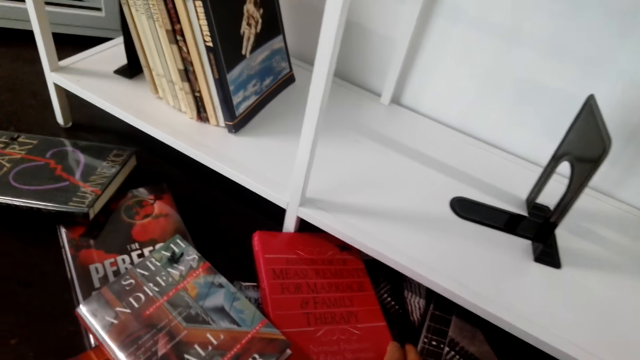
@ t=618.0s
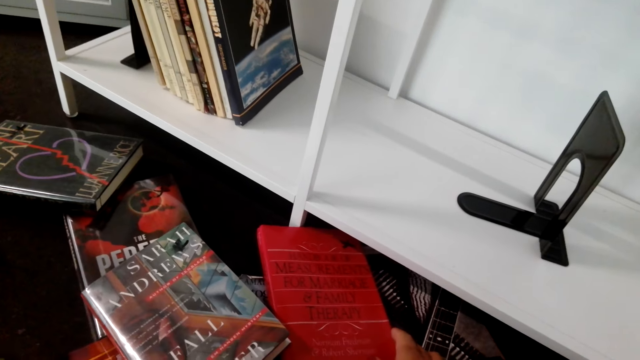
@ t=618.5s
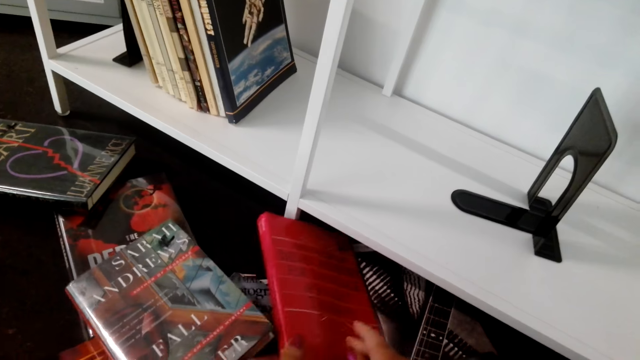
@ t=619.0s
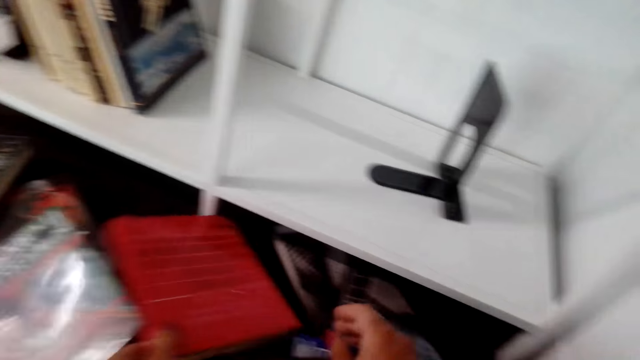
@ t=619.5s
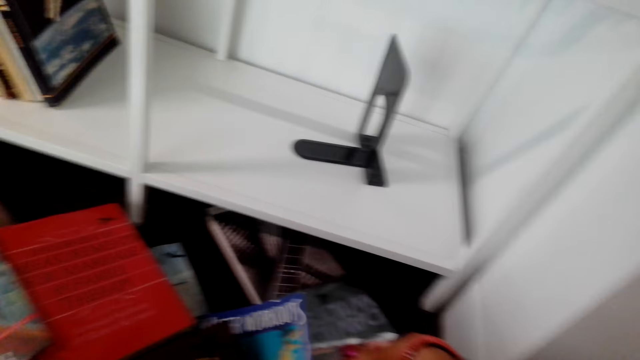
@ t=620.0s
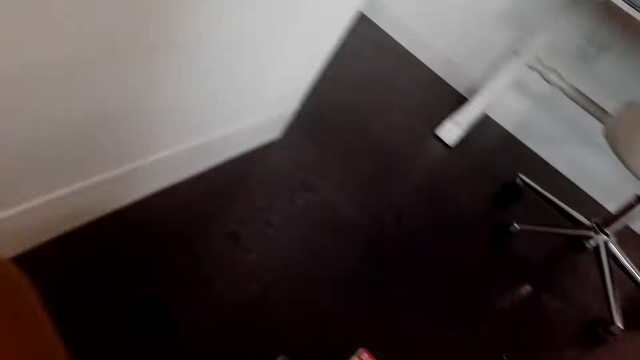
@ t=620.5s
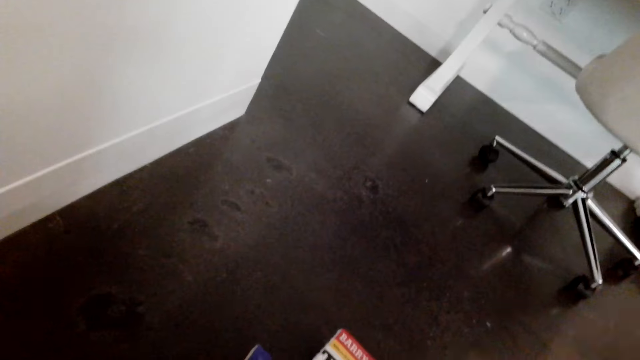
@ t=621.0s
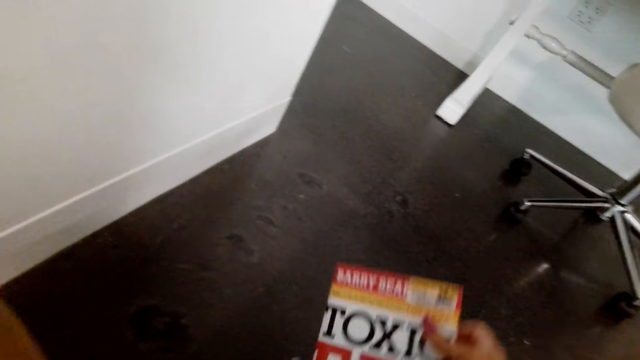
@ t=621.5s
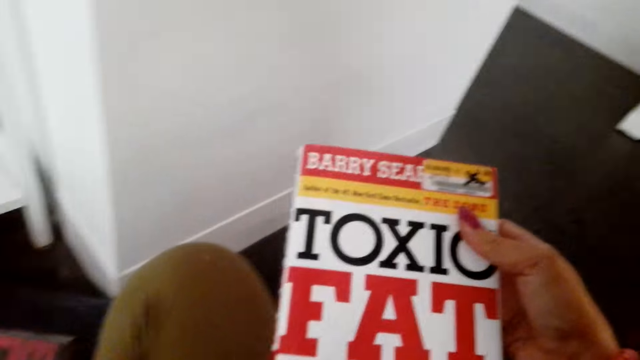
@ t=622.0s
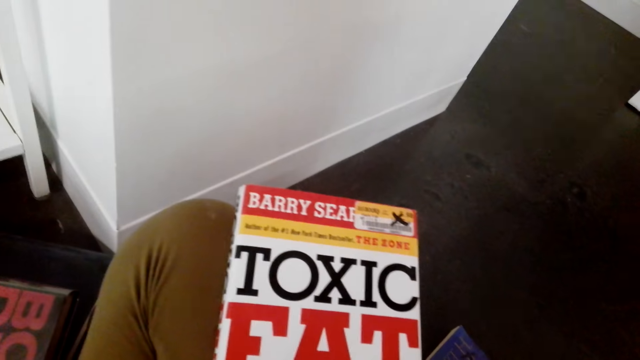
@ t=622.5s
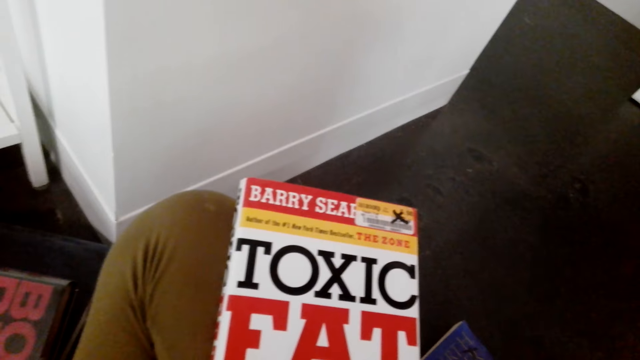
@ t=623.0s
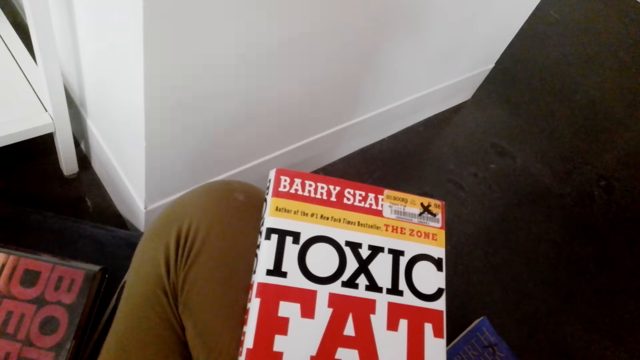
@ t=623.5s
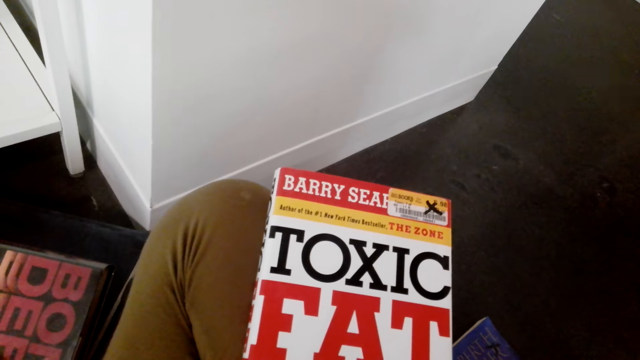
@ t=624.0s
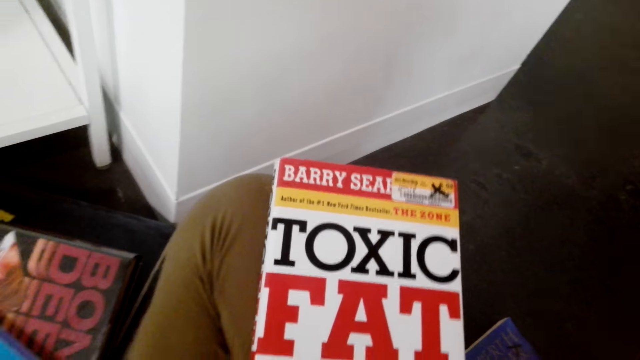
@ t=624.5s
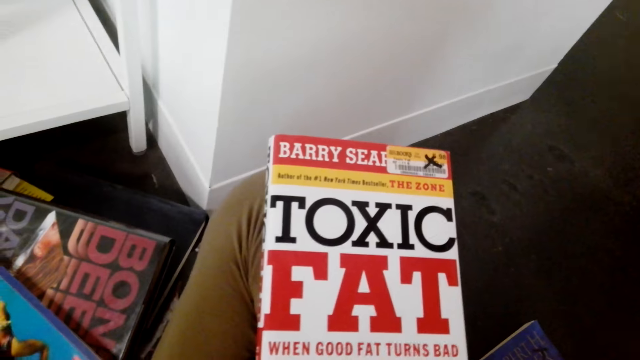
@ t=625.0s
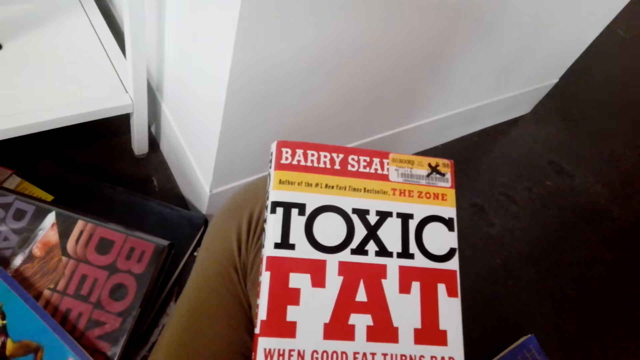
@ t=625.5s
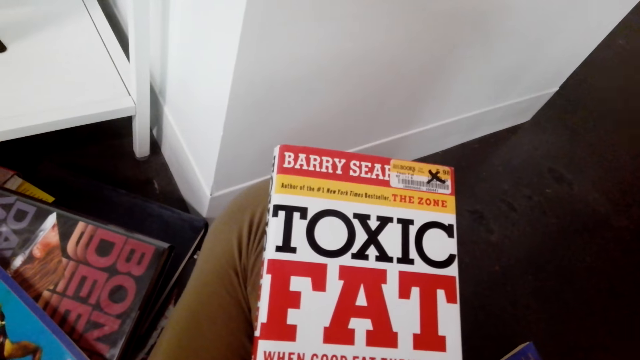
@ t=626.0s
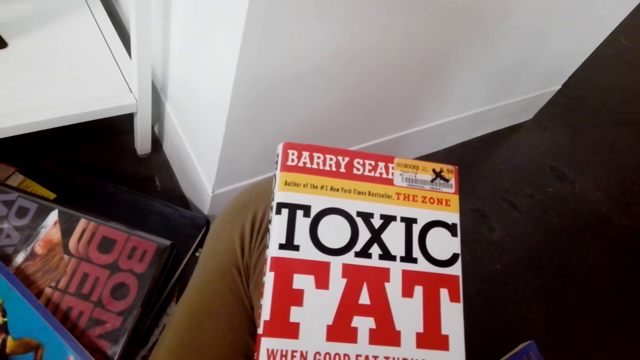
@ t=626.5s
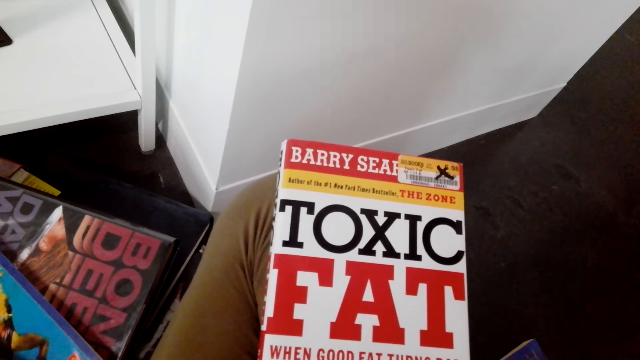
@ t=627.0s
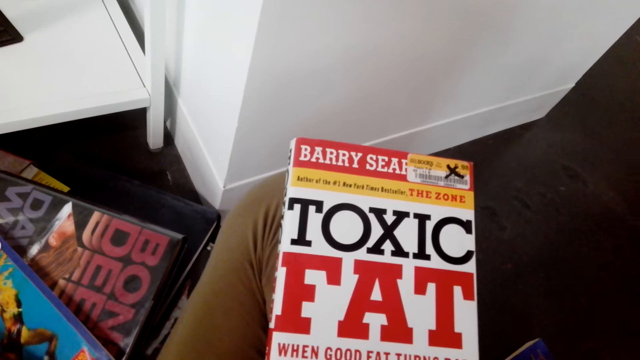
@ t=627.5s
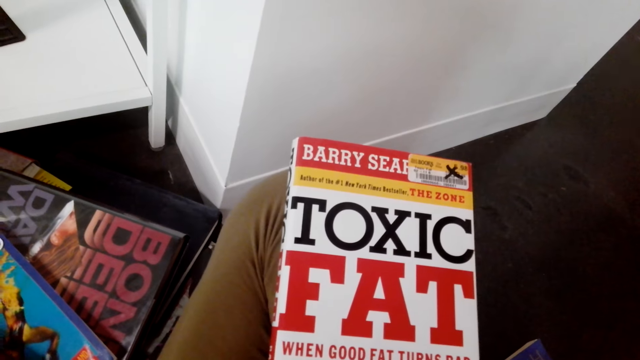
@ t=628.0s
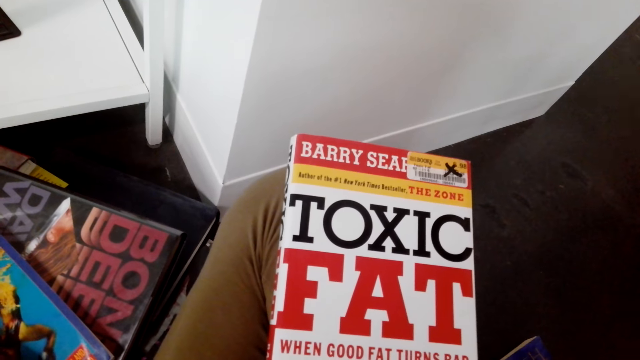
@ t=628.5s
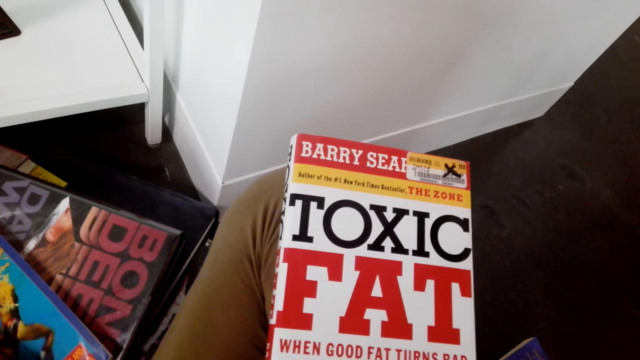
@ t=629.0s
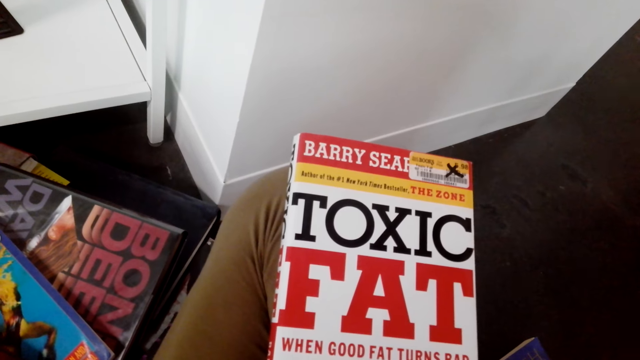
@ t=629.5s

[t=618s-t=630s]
The camera wearer picks books from the floor. They check the book.

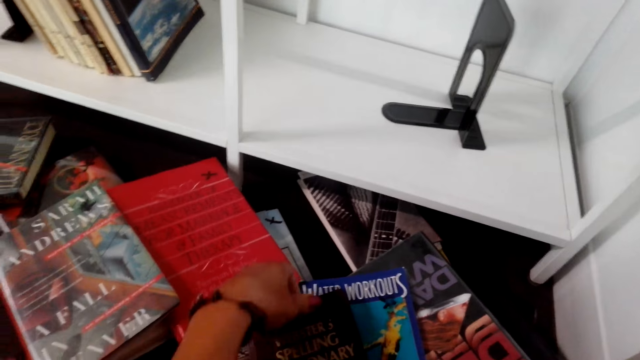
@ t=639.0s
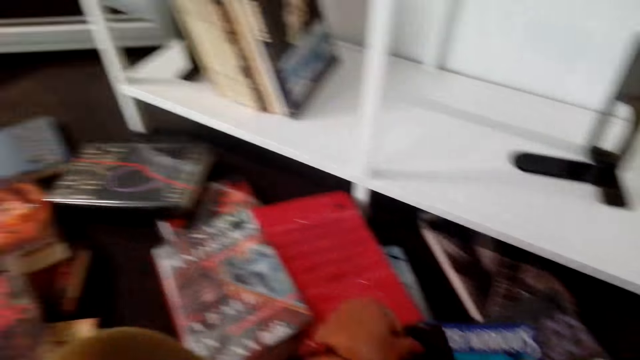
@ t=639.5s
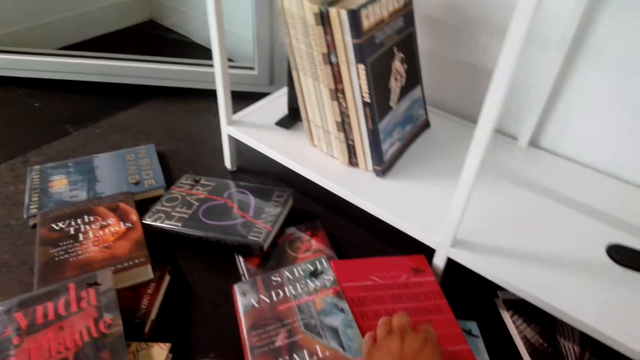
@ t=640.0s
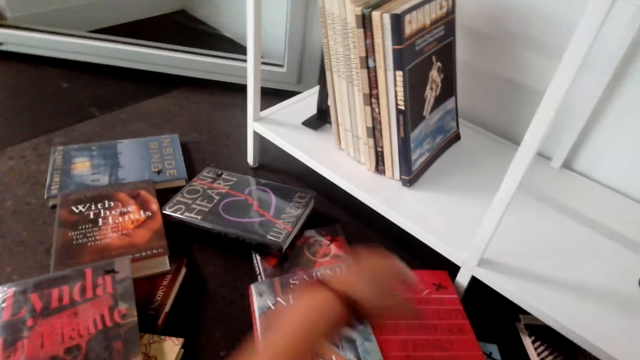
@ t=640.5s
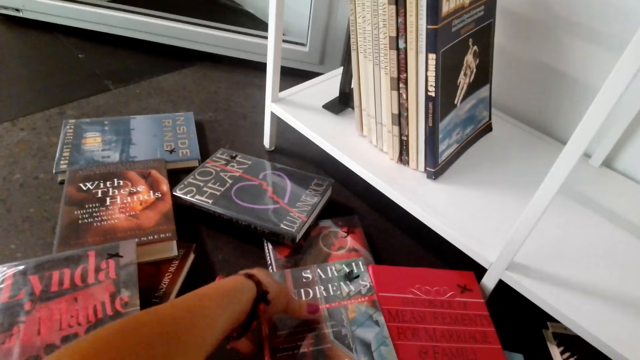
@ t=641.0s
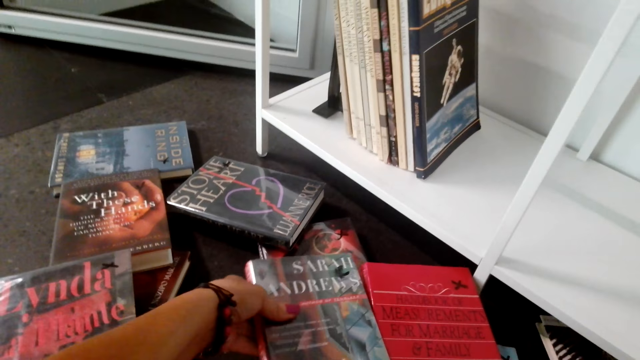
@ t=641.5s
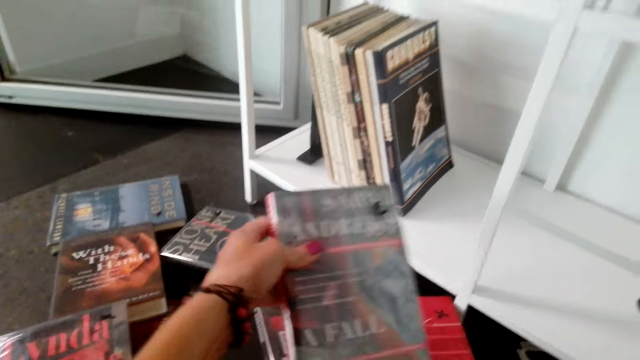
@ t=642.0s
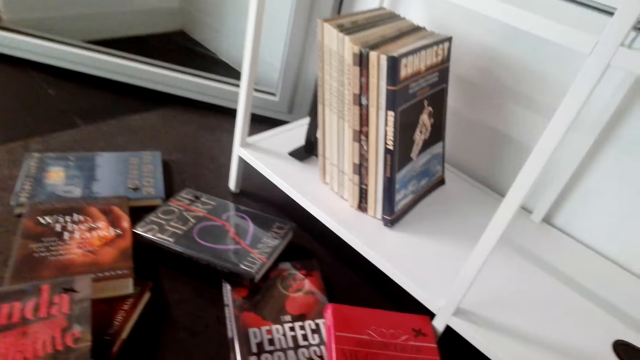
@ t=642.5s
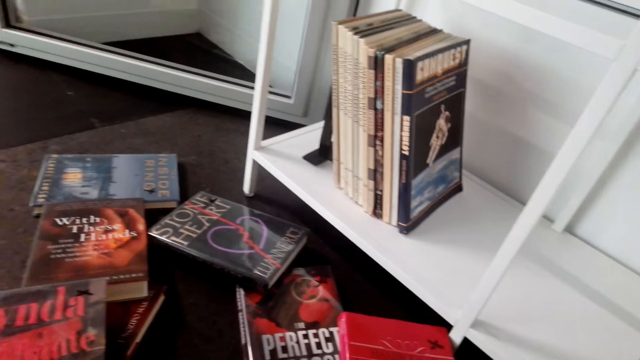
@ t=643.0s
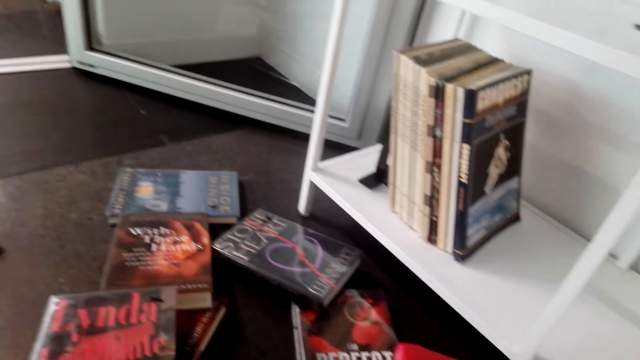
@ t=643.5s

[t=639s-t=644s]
The camera wearer picks books from the floor.

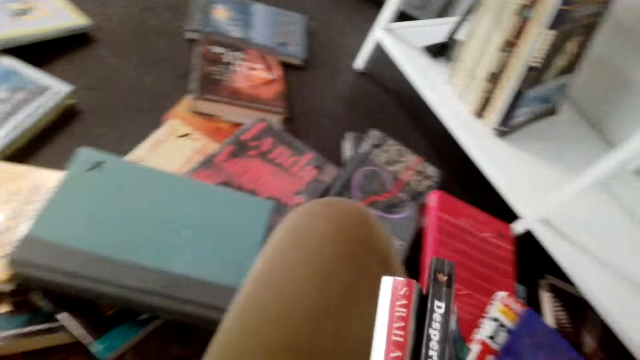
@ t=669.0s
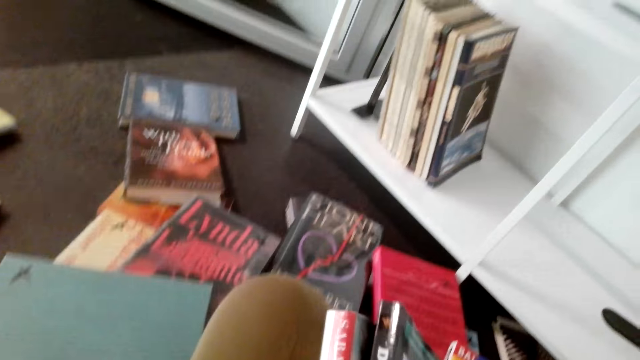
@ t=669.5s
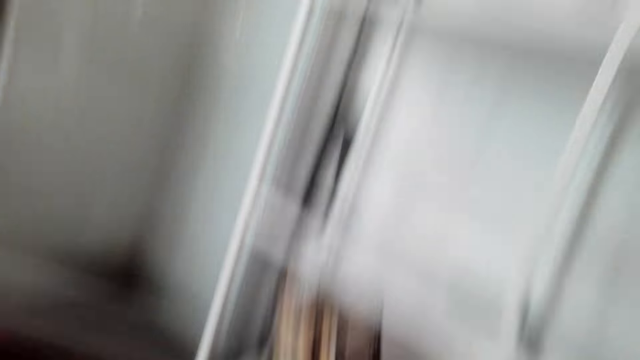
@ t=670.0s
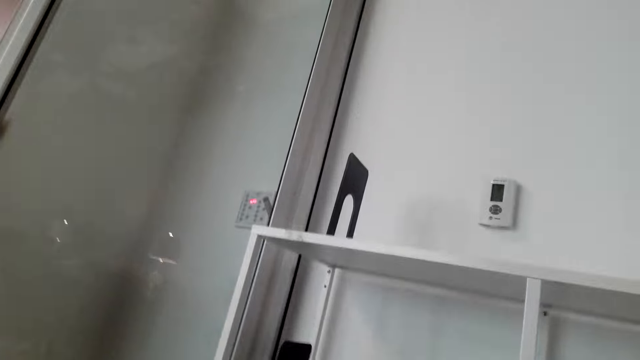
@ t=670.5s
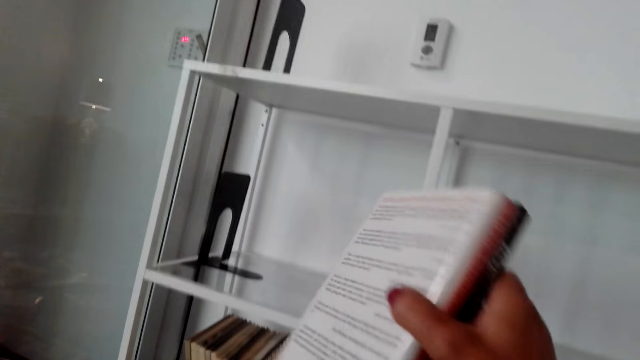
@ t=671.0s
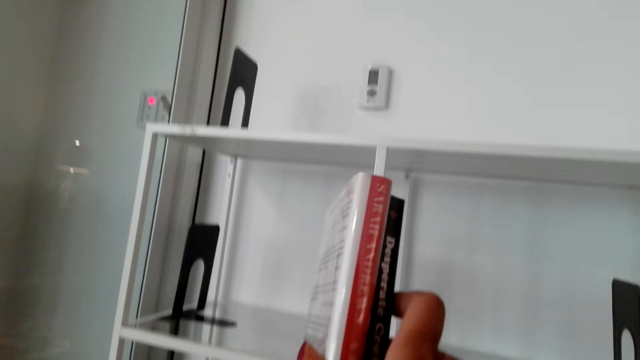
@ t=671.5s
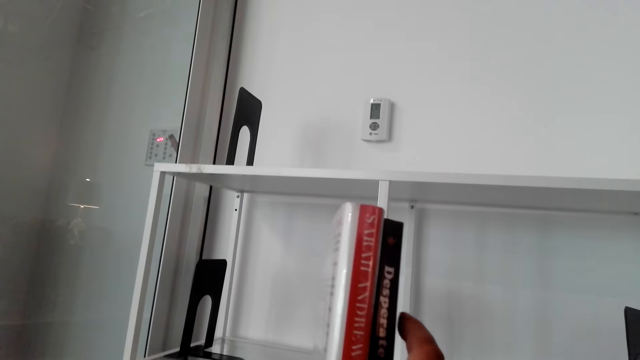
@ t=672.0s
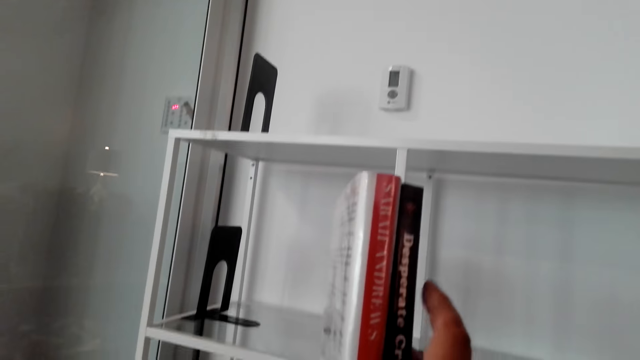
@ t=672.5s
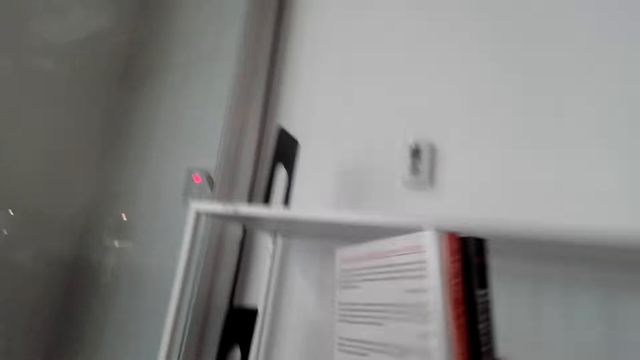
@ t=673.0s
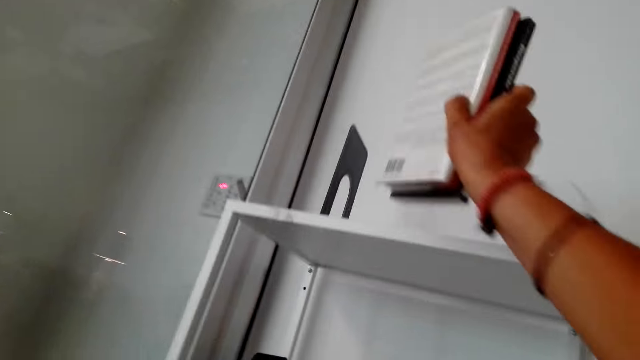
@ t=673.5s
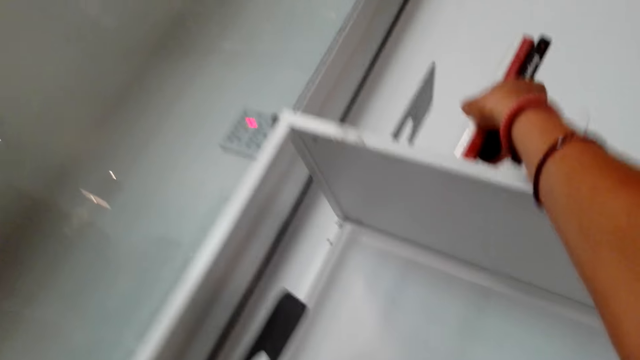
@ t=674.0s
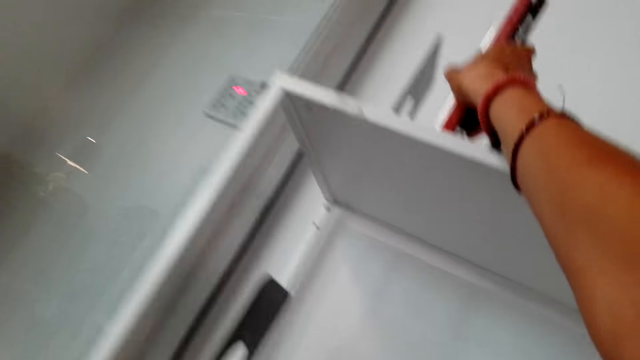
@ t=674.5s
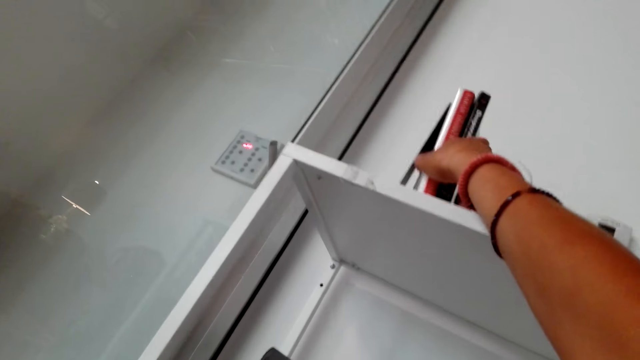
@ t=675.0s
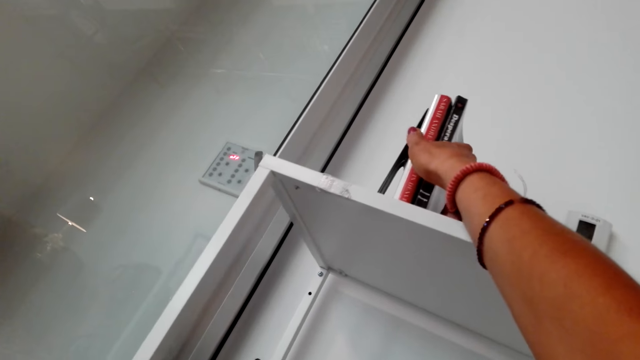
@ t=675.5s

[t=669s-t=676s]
The camera wearer puts books in the shelf bookcase. They arrange the books on the shelf.
